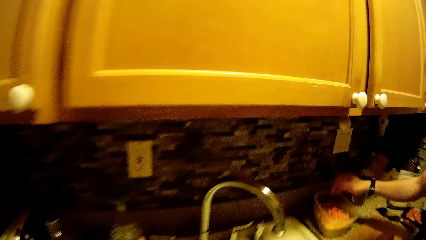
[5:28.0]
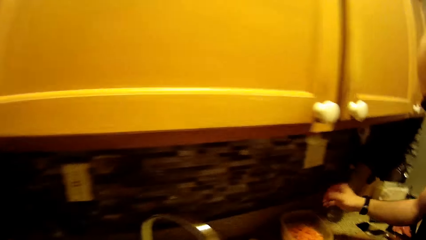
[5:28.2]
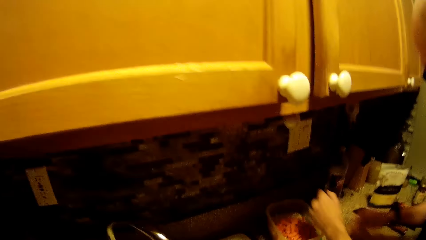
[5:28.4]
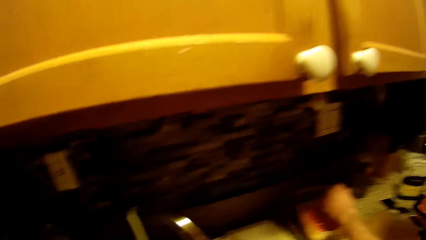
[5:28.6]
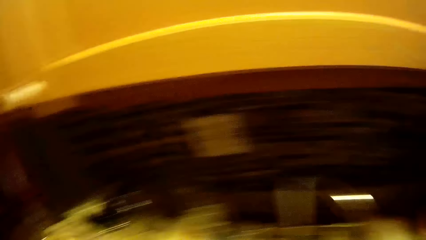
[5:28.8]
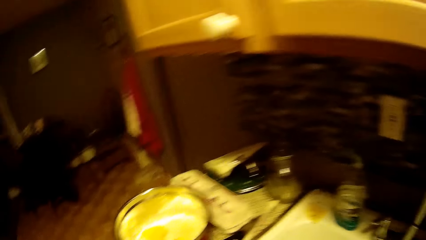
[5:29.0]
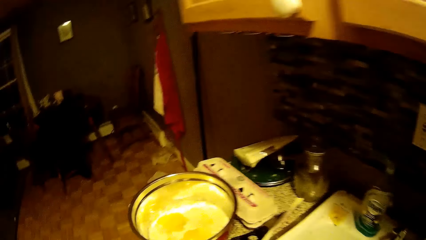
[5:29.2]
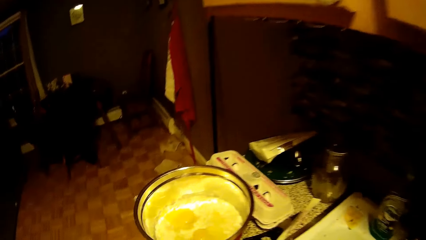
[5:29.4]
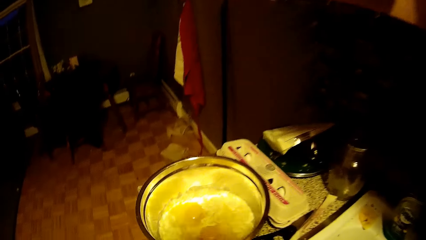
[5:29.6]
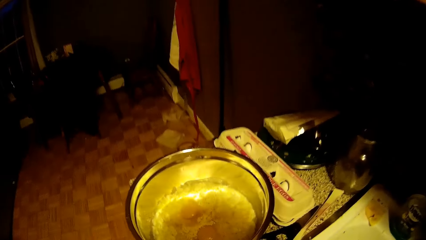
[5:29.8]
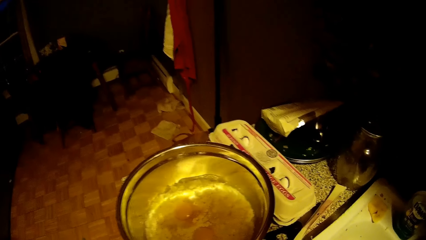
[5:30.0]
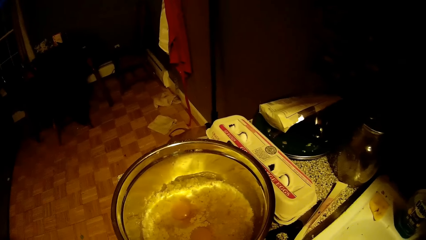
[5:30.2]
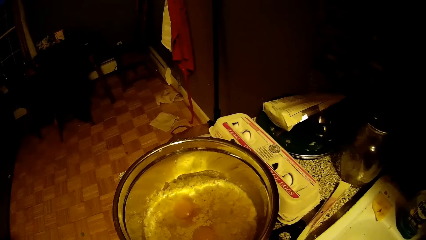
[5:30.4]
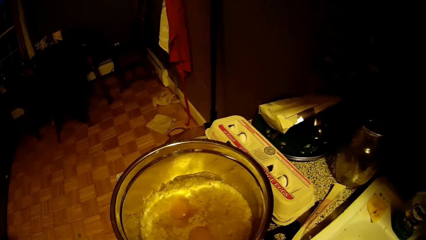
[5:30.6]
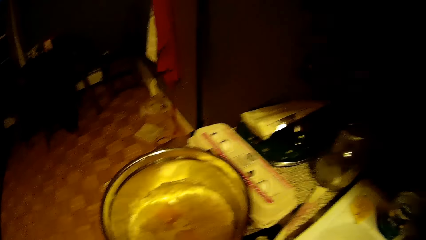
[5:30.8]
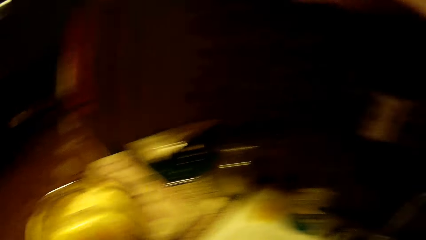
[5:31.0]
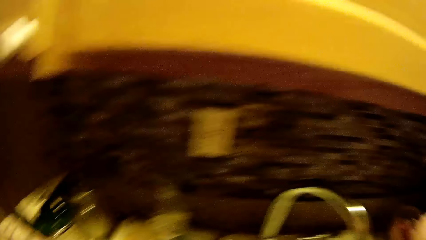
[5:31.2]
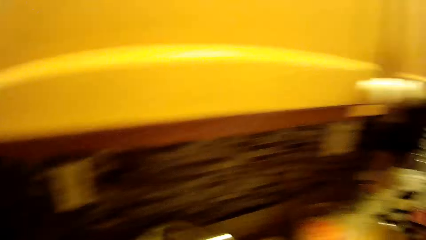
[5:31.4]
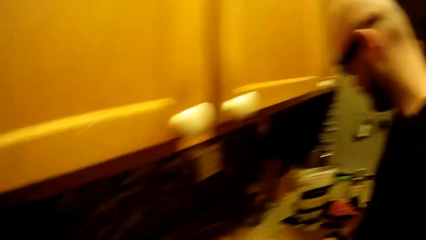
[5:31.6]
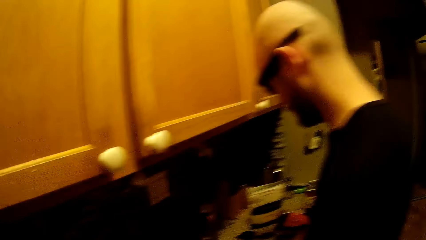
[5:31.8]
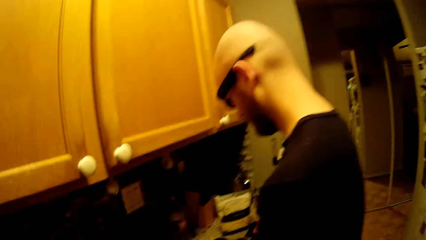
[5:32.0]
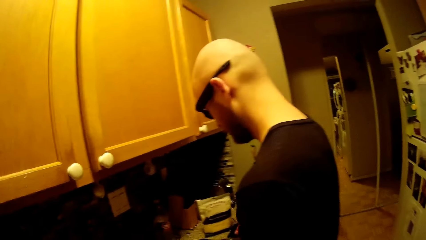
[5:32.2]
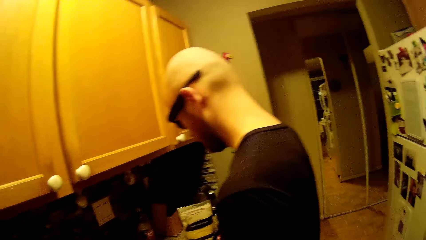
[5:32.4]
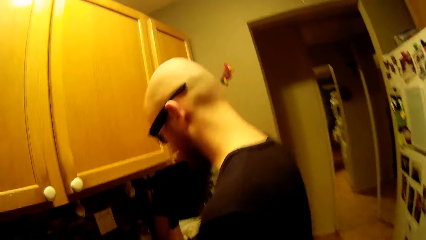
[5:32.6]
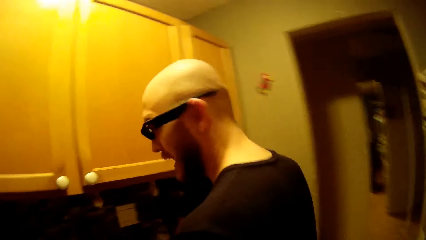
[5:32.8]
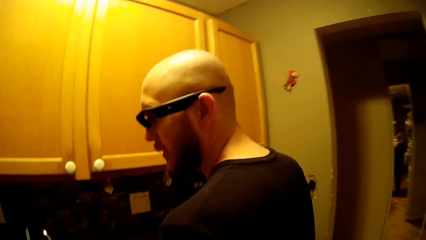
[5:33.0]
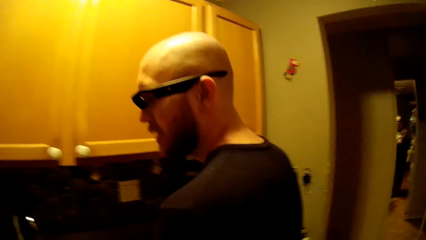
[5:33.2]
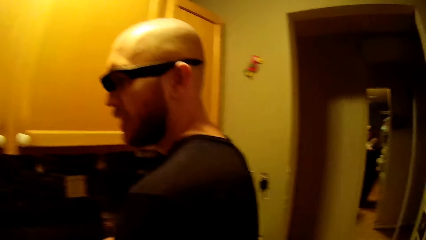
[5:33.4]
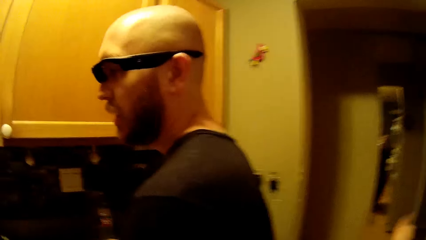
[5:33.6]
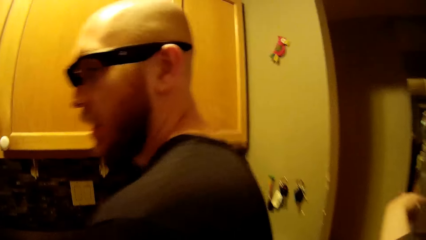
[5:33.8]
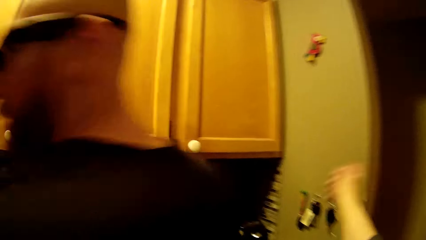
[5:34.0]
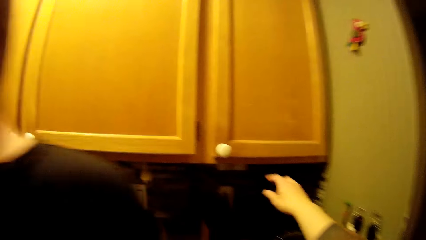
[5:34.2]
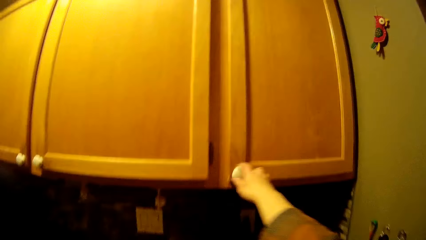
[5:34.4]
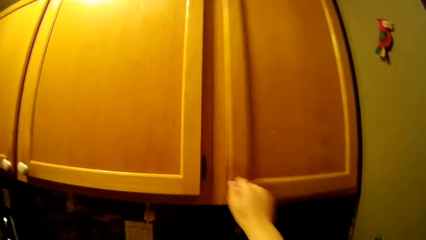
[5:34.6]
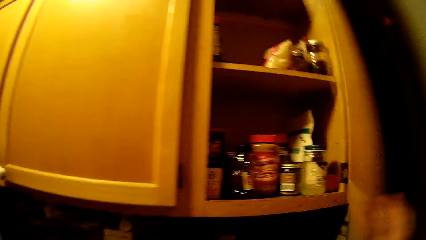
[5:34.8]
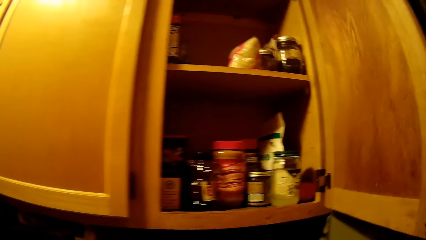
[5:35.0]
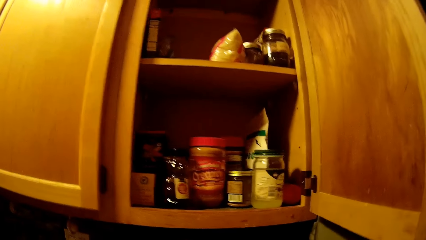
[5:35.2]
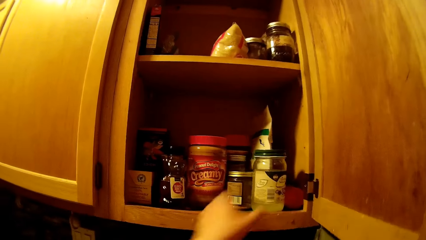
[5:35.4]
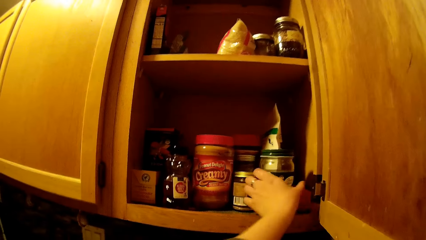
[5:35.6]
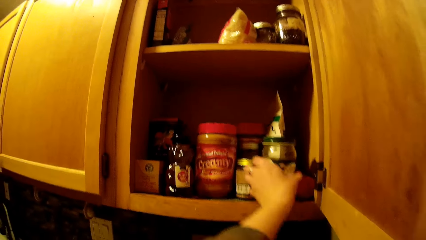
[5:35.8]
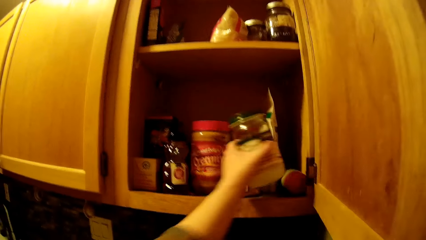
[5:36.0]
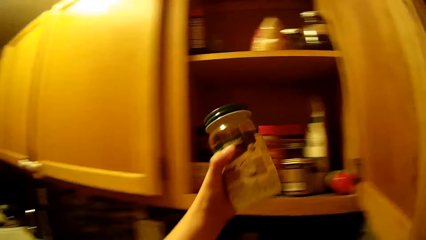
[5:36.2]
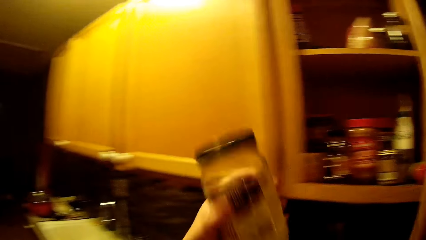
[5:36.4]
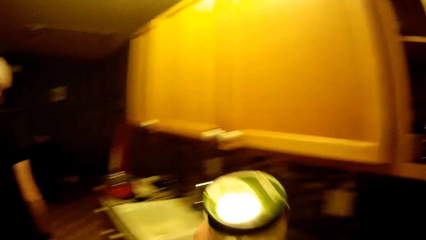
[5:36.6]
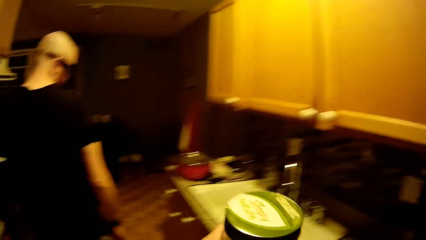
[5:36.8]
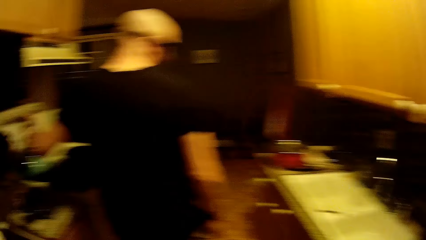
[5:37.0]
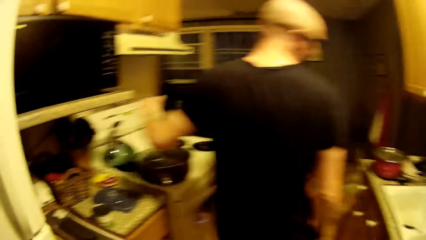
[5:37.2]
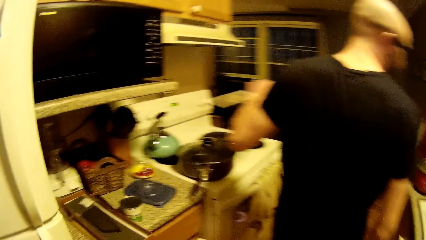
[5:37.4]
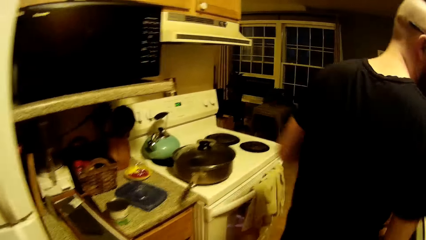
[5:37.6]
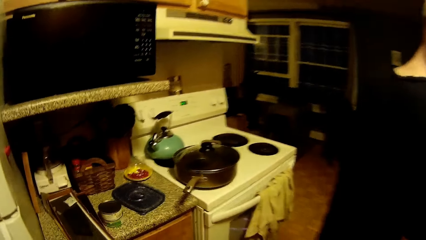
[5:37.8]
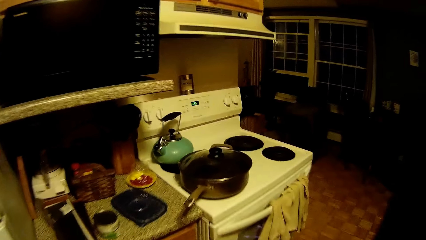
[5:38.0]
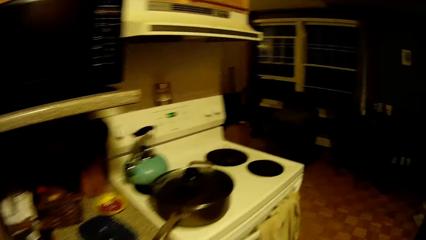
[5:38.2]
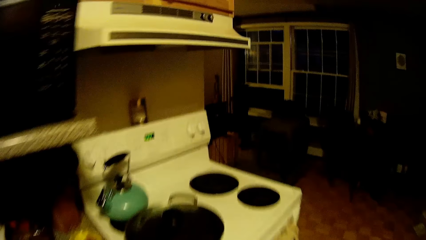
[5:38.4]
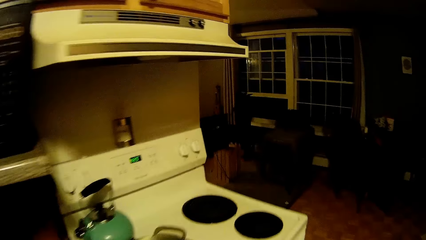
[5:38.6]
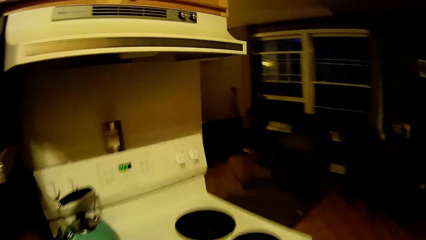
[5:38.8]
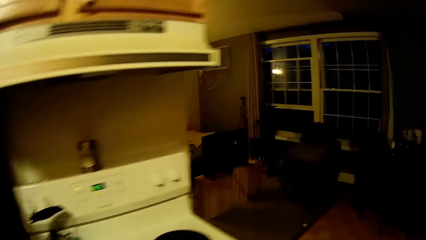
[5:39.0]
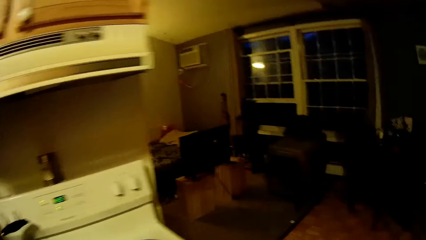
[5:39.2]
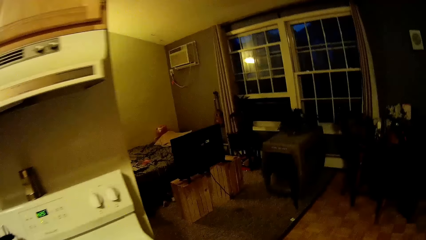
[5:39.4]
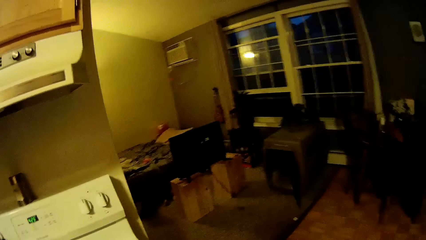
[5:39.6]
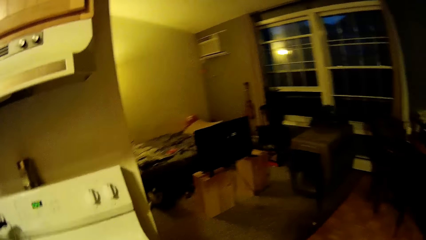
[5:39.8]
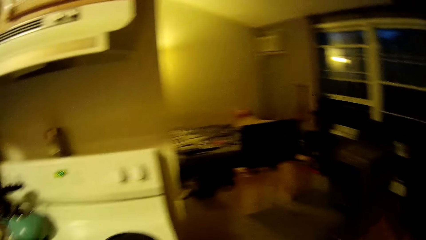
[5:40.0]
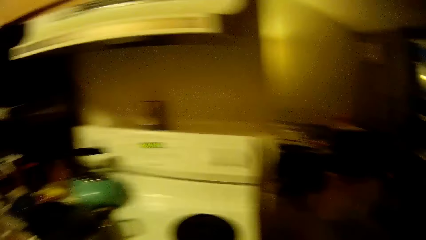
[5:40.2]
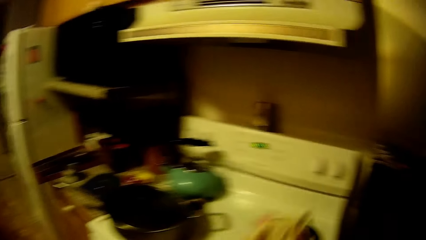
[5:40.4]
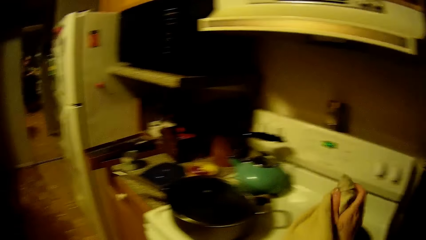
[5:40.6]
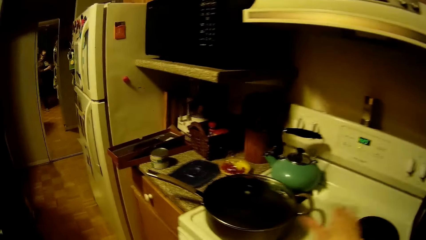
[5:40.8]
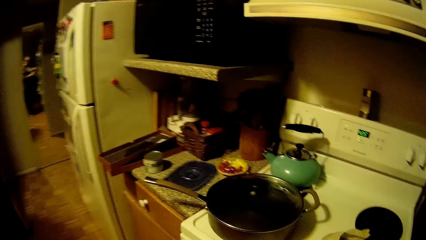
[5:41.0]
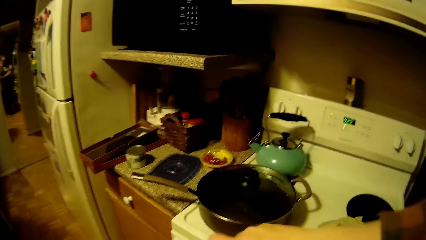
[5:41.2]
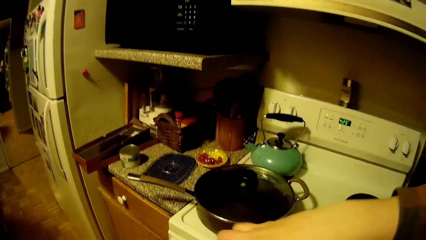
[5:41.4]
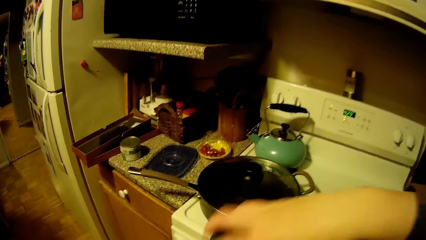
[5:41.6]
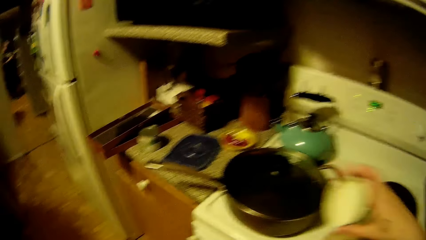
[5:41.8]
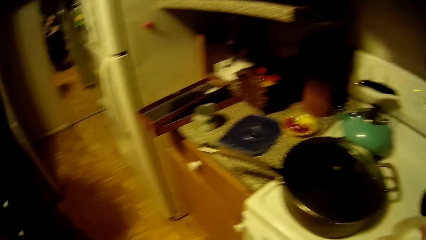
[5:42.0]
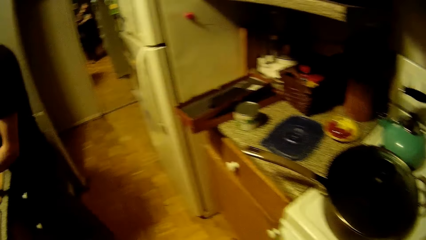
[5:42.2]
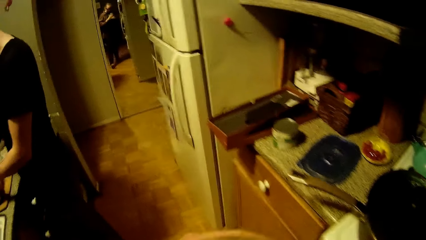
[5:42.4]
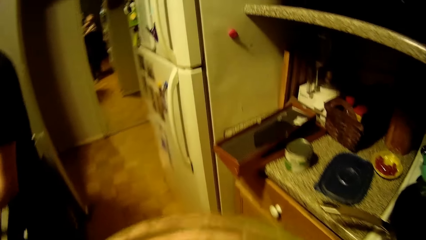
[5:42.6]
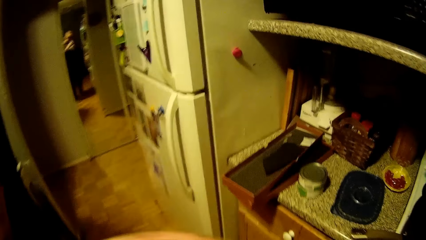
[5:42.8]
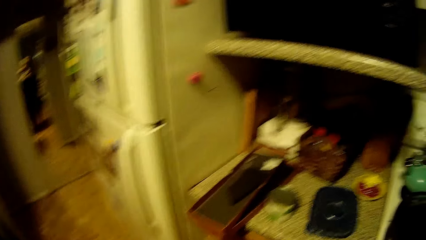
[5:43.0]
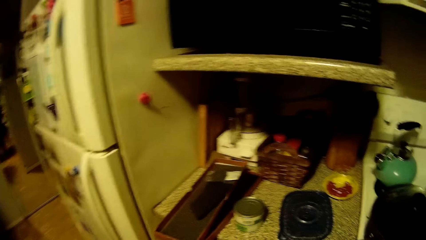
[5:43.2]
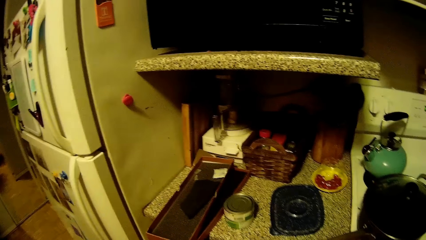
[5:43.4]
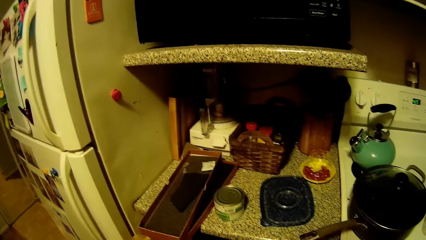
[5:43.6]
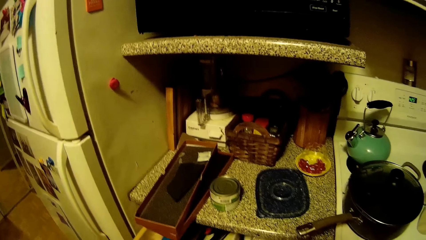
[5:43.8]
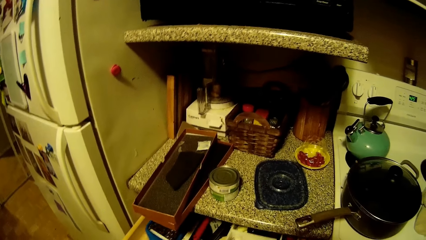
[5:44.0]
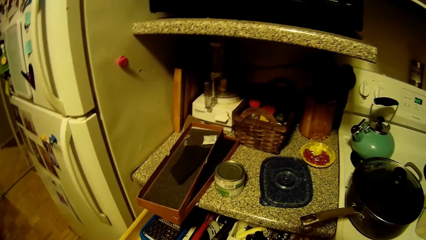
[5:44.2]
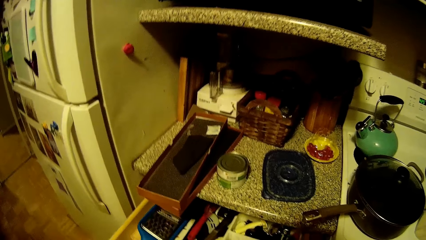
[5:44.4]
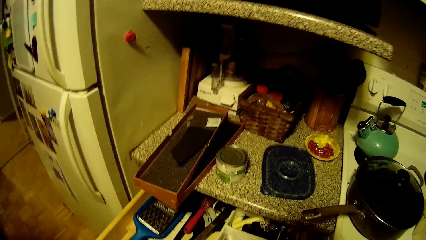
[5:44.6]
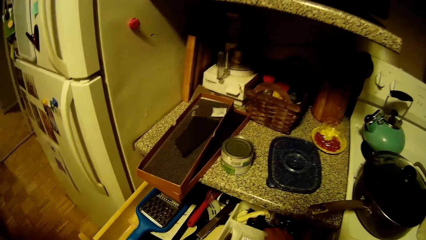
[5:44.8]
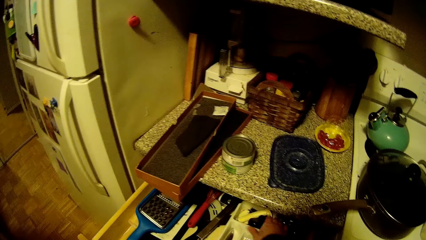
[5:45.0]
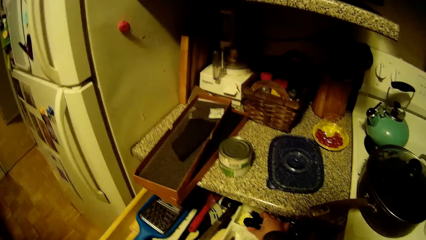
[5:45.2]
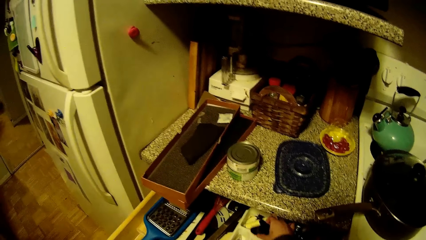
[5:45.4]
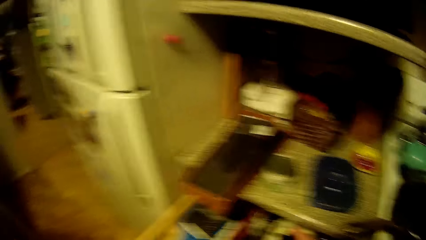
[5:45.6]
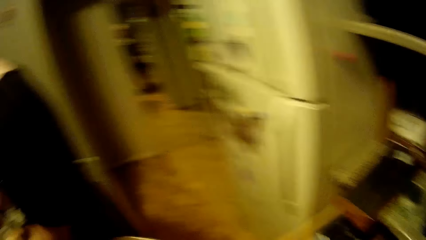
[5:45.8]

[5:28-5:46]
The camera wearer stares at the mixture in the pot. She dialogues with a man. She opens a wall cabinet with her right hand. She picks a jar of oil out of the wall cabinet with her left hand. The man walks about in the kitchen. The camera wearer closes the cabinet. She walks about in the kitchen. She looks around the house. She drops a cloth in her right hand on the cooker. She opens a drawer in the kitchen with her right hand. She picks a spoon out of the drawer with her right hand.
